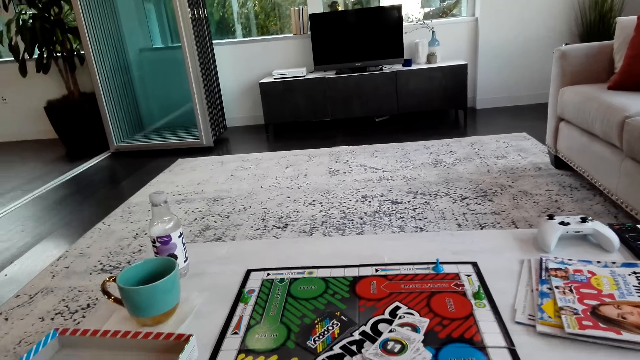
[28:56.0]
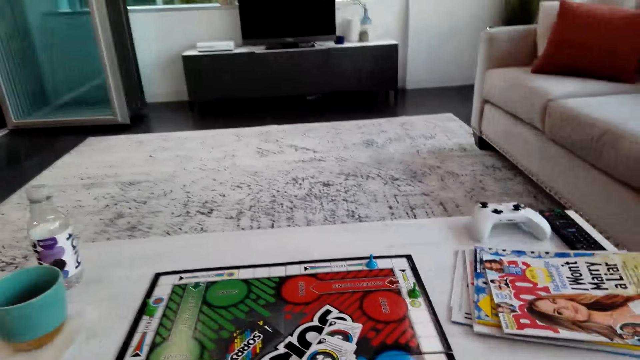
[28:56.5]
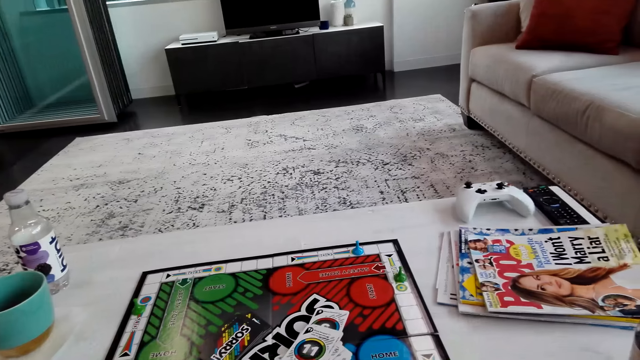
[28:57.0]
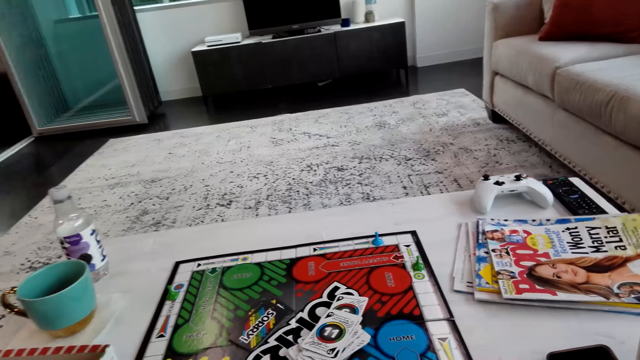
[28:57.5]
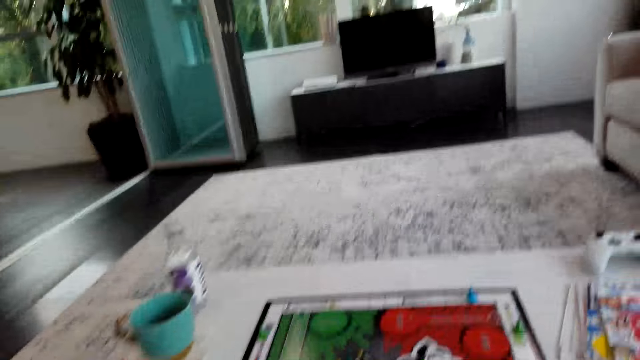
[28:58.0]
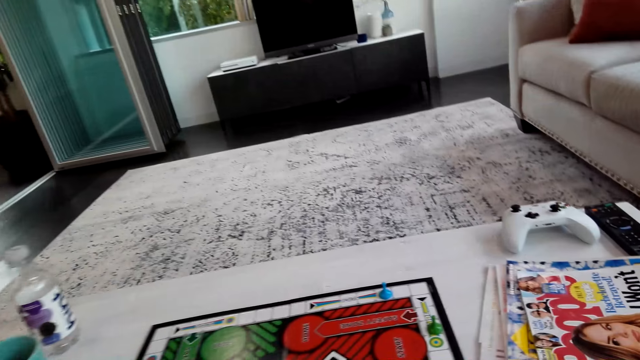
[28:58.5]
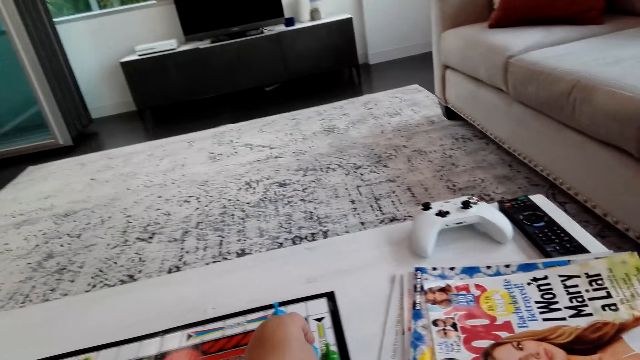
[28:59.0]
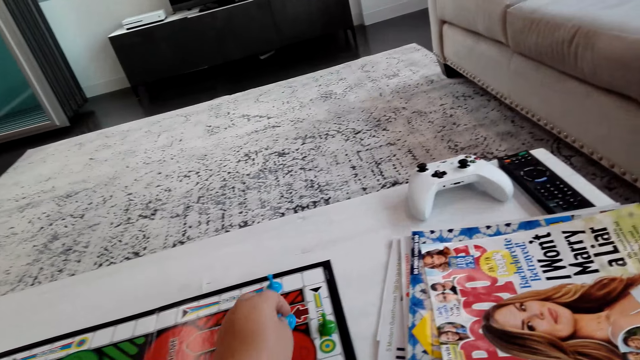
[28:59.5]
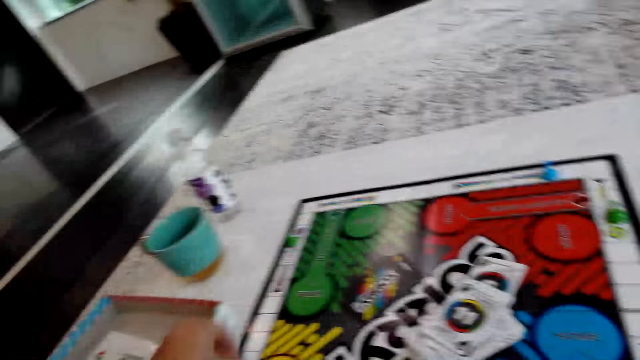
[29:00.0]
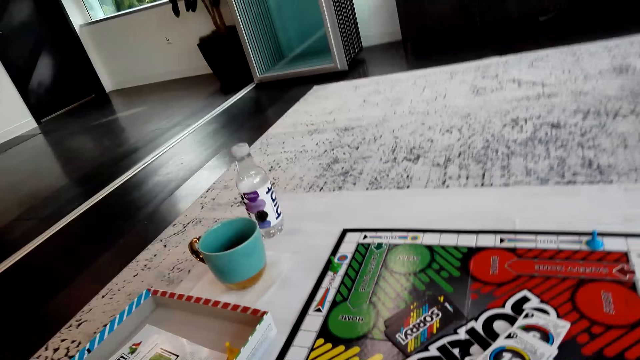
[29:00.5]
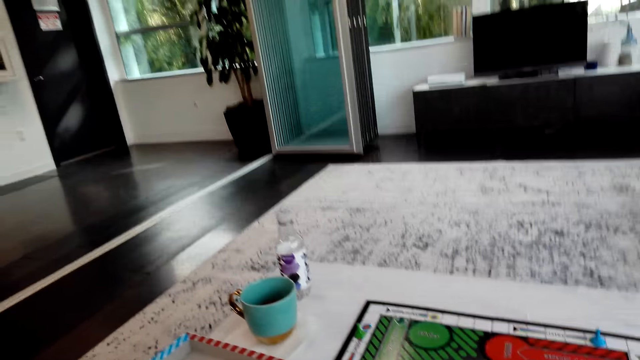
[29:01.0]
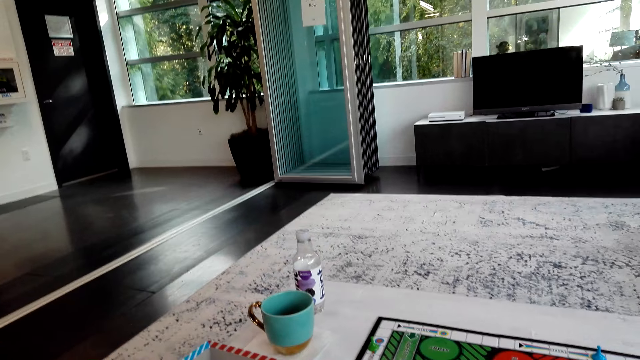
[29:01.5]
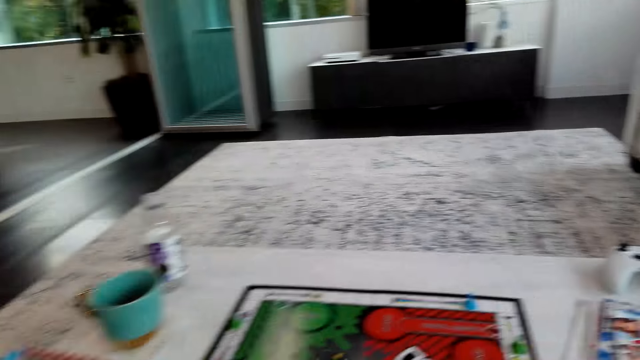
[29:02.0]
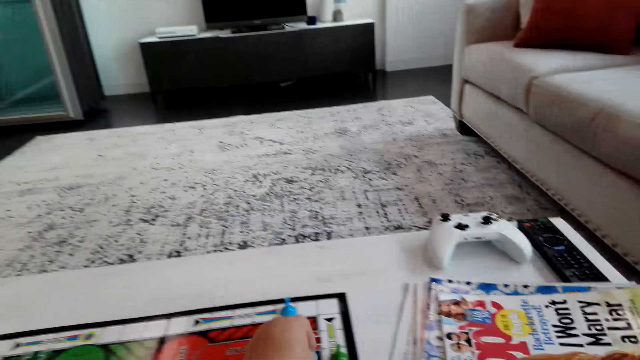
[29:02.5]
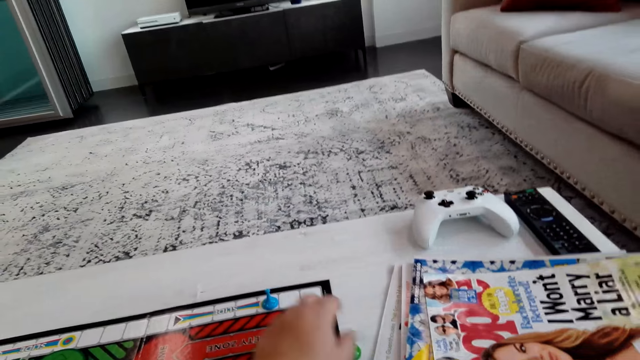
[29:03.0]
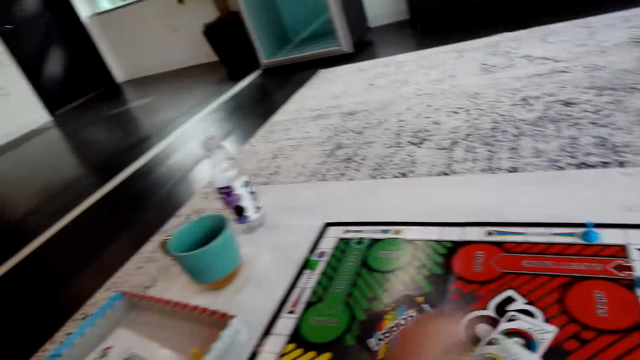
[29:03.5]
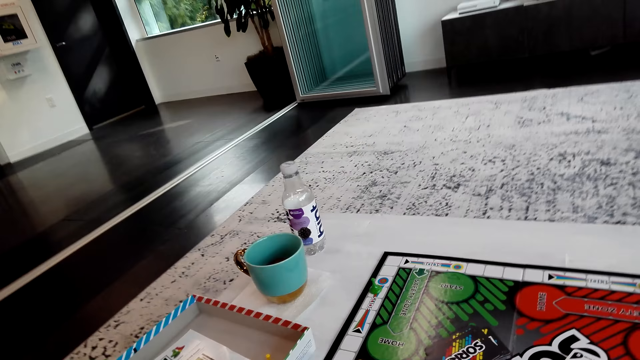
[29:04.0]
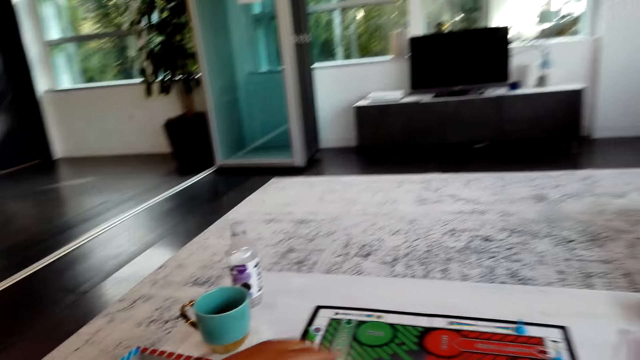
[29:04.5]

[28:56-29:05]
The camera wearer moves the pawn on the board. They play the board game.

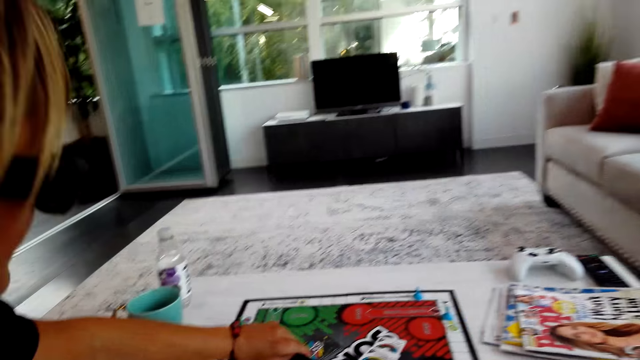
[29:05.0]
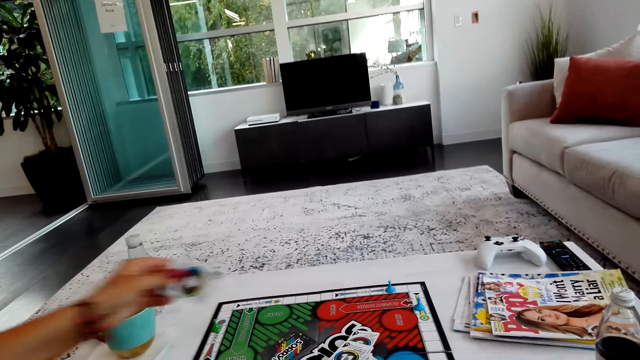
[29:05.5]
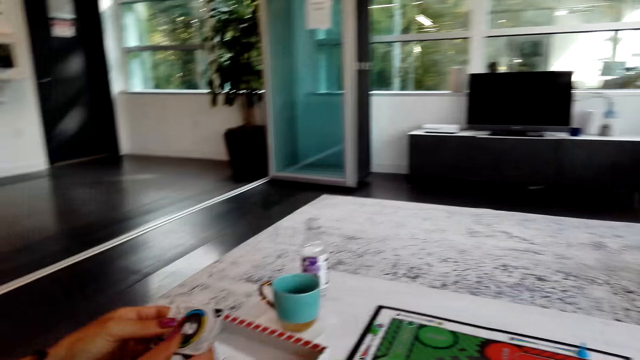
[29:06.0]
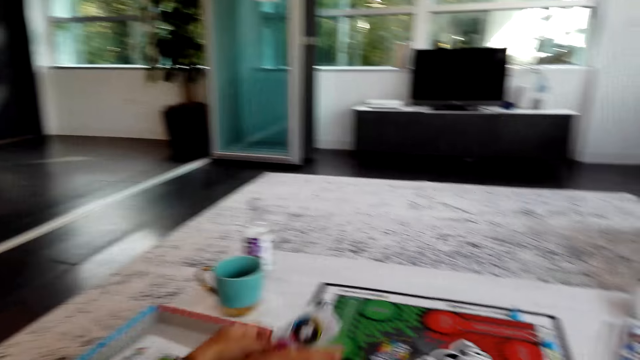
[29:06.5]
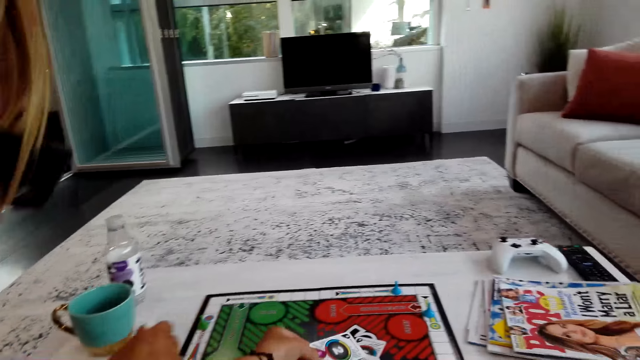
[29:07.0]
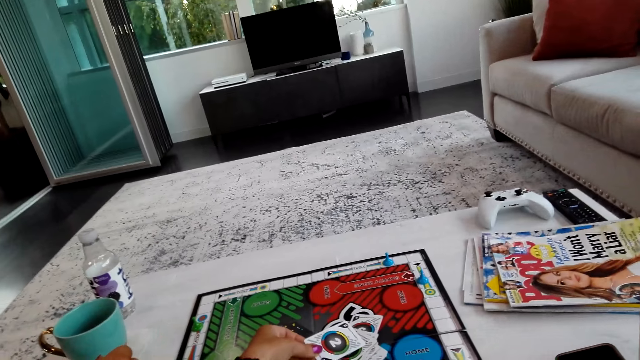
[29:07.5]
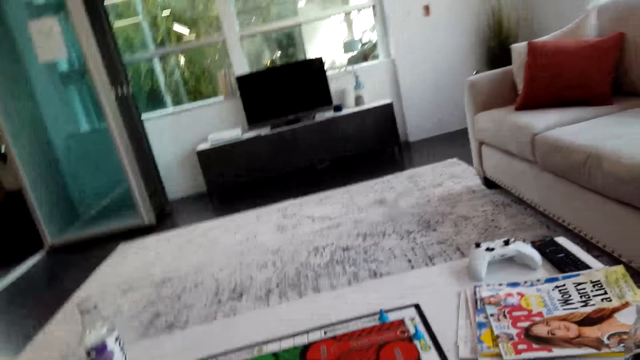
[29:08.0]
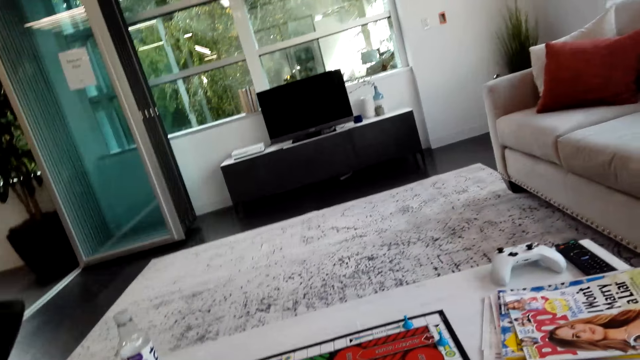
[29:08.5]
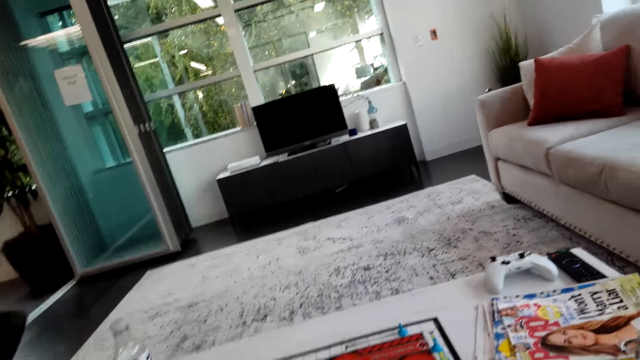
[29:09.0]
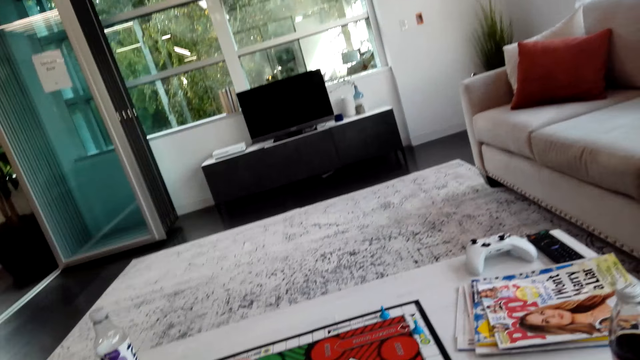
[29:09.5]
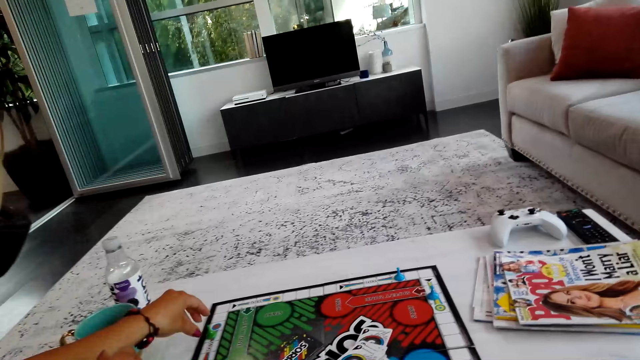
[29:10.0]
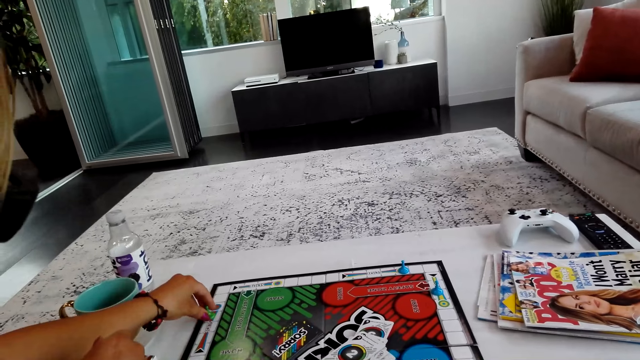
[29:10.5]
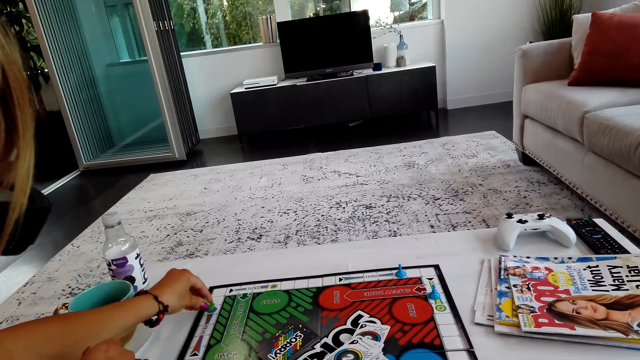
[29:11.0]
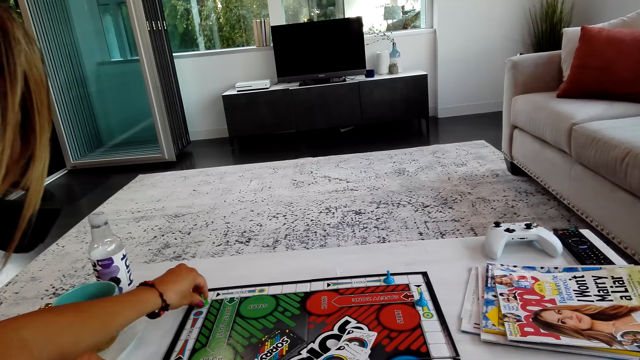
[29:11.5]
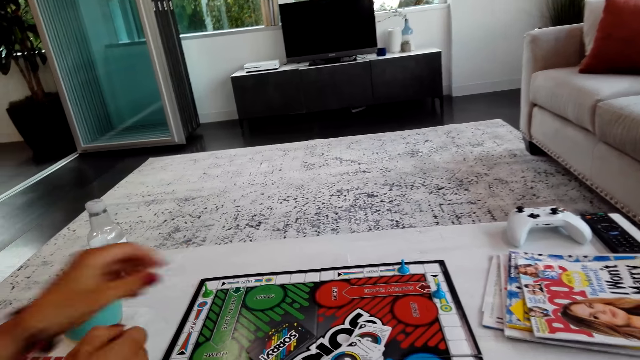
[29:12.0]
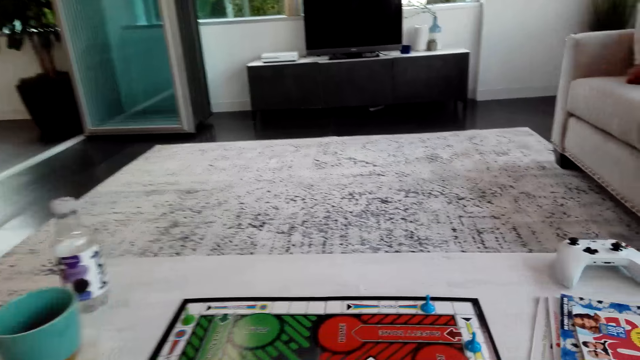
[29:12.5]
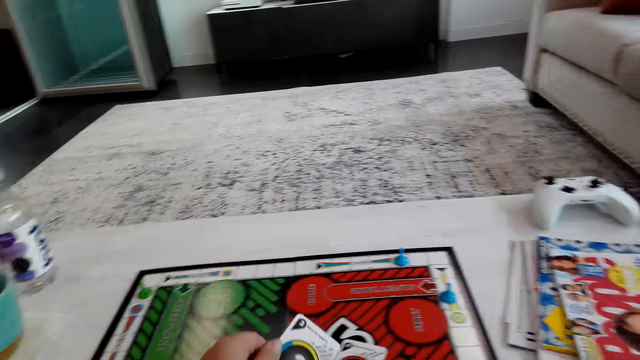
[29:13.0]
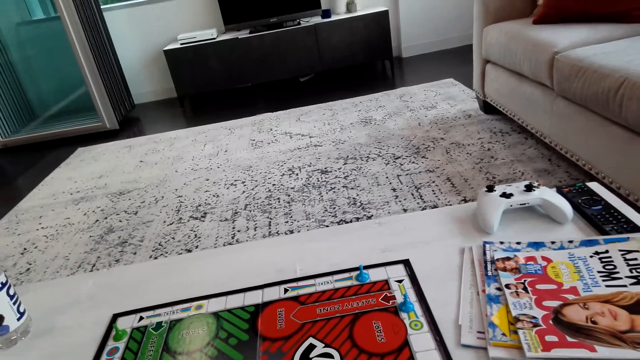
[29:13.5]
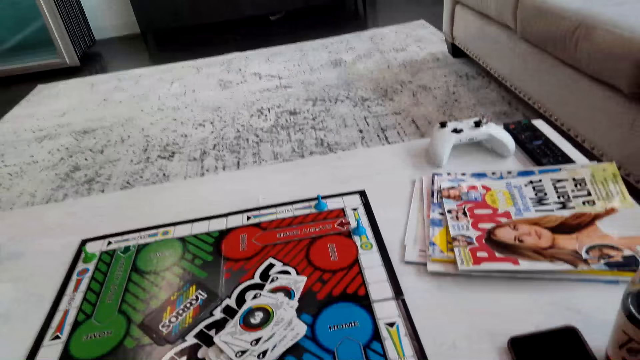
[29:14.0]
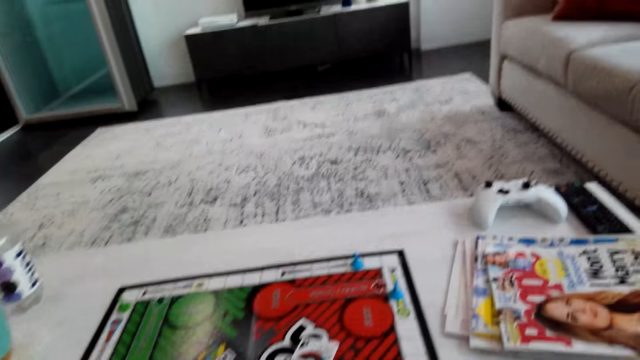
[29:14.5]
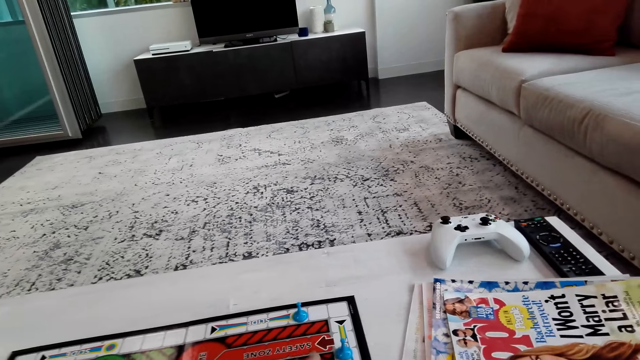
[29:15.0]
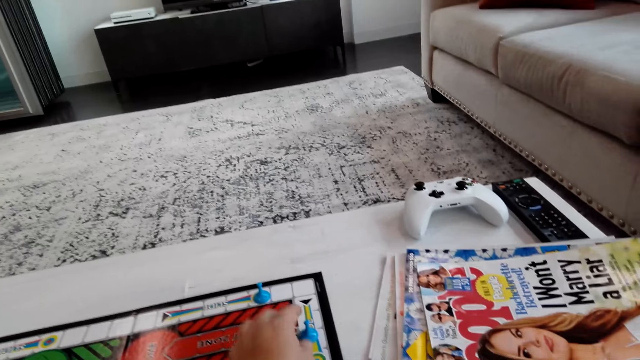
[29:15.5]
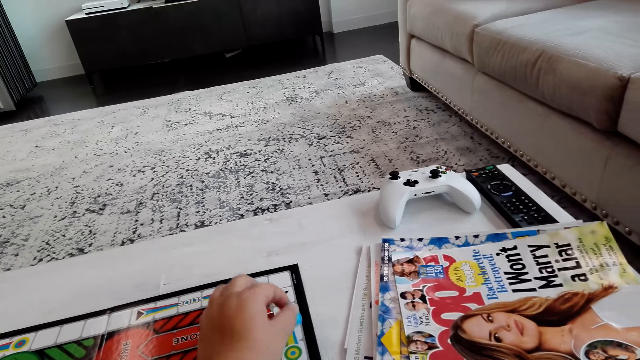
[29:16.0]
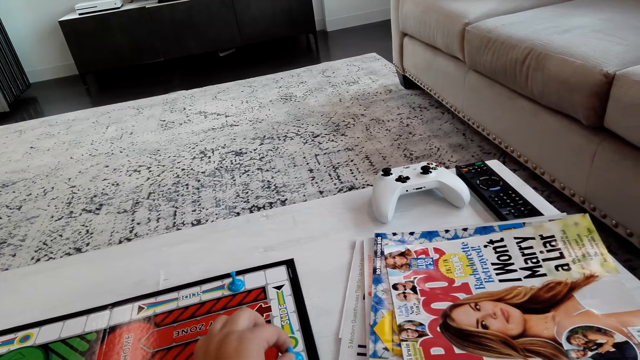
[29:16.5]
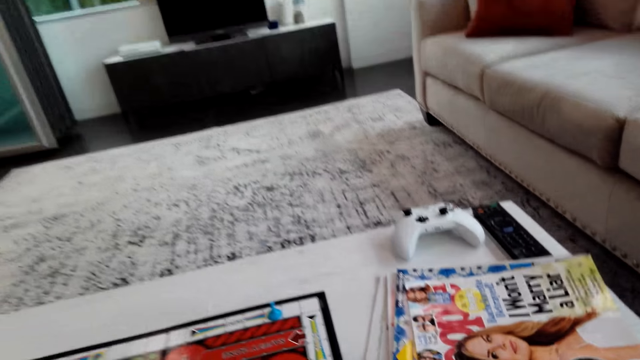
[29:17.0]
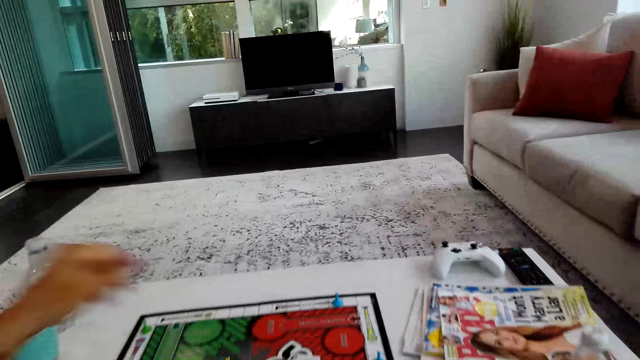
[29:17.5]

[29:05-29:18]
A lady picks a card on a board and turns the card. The lady puts the card on the board, moves the pawn on the board and plays the board game. The camera wearer picks the card on the board. They turn the card, put the card on the board, move the pawn on the board and play the board game.
